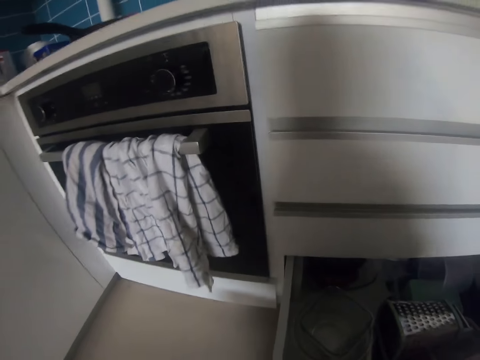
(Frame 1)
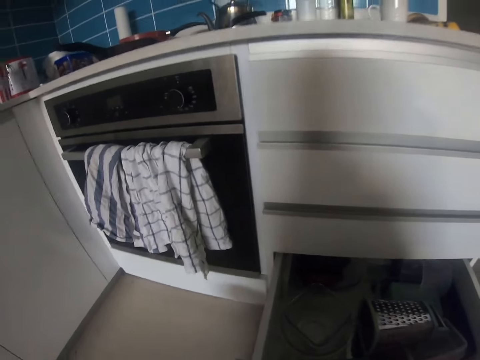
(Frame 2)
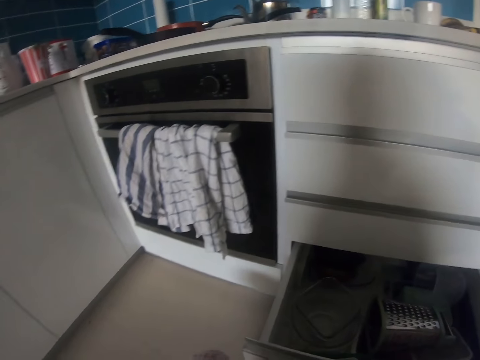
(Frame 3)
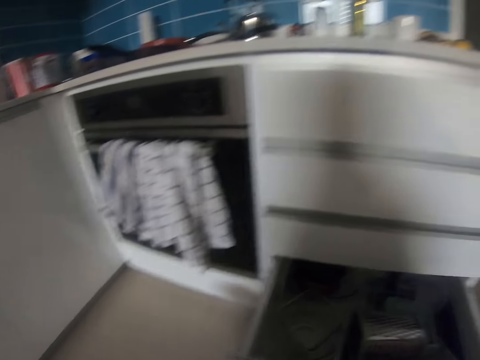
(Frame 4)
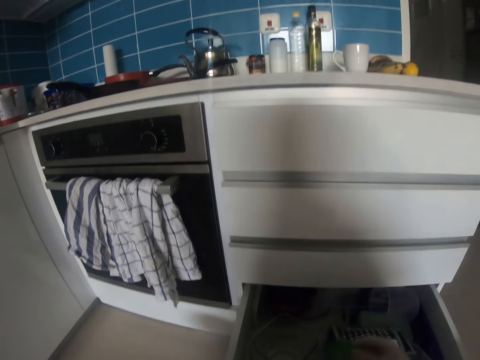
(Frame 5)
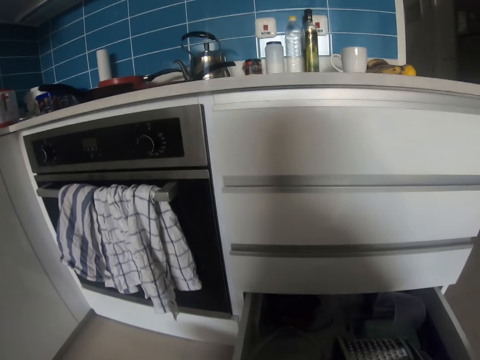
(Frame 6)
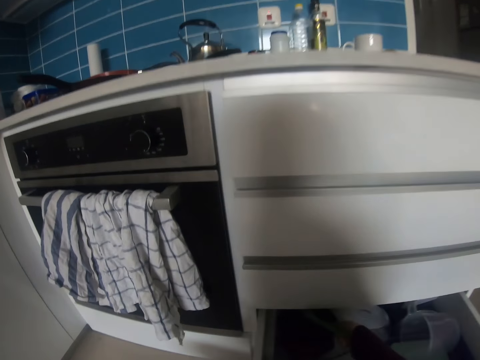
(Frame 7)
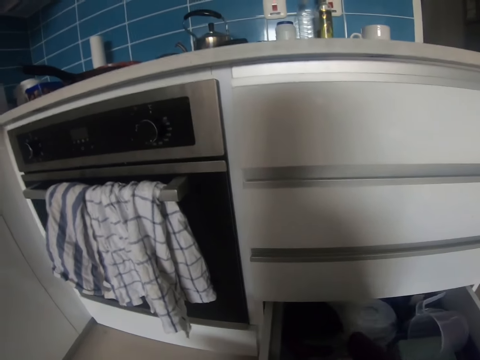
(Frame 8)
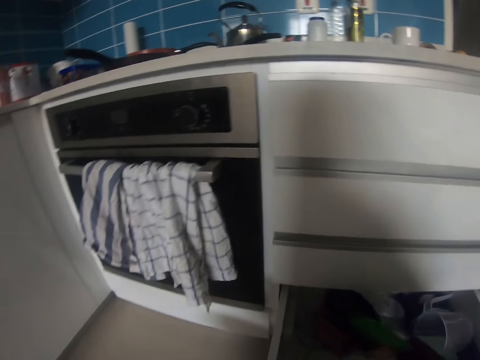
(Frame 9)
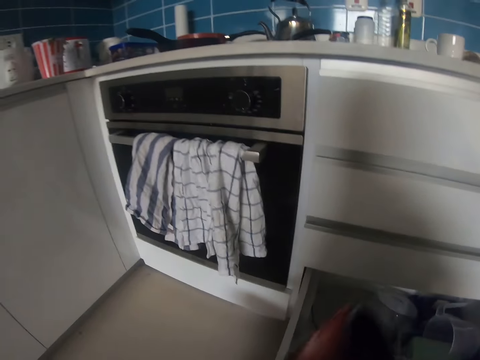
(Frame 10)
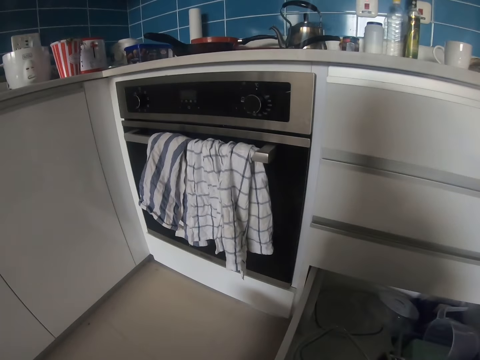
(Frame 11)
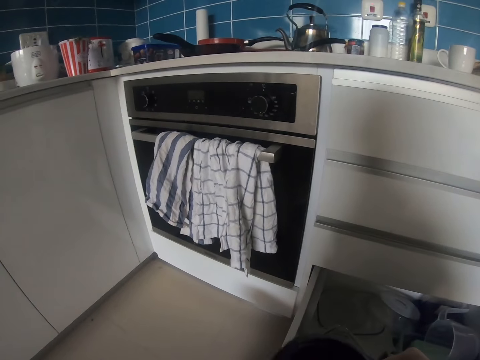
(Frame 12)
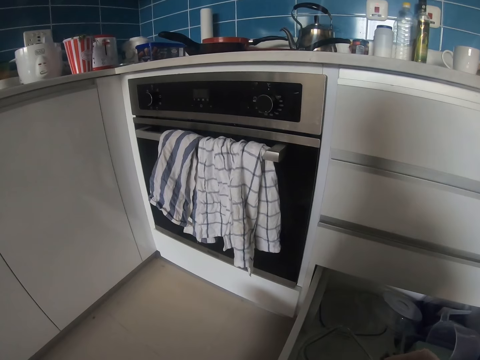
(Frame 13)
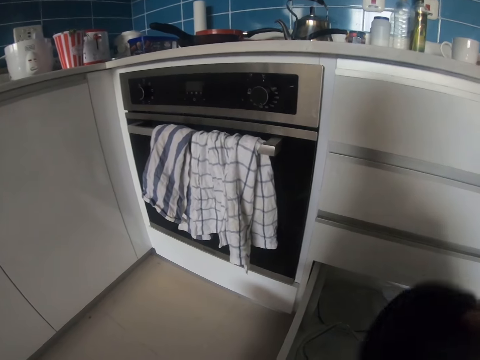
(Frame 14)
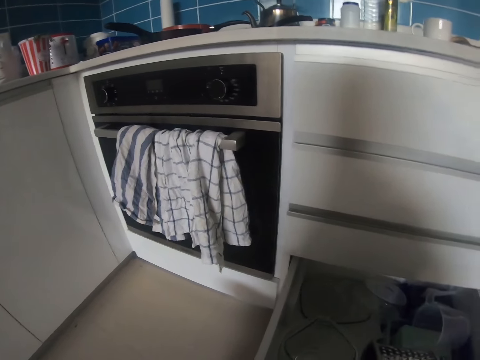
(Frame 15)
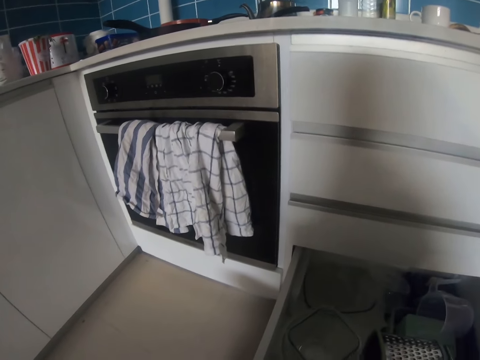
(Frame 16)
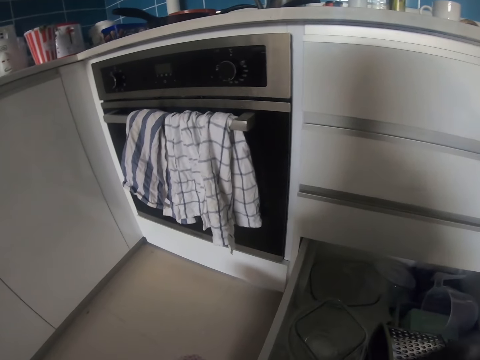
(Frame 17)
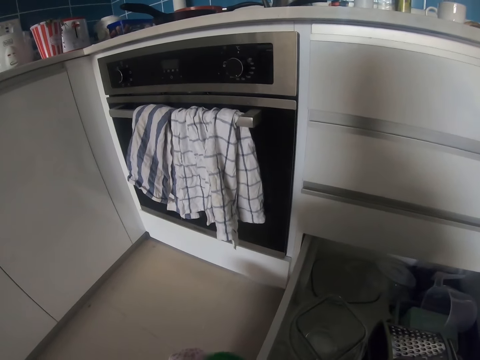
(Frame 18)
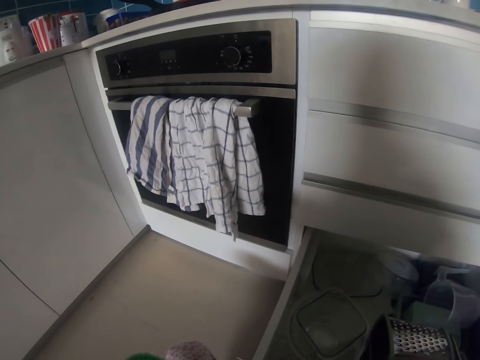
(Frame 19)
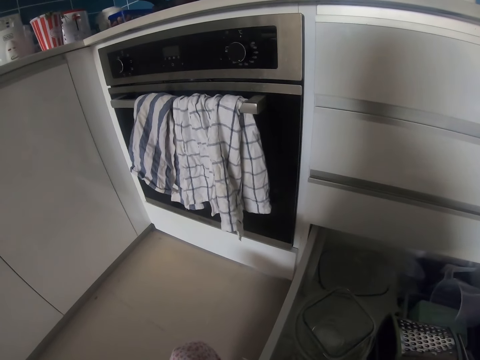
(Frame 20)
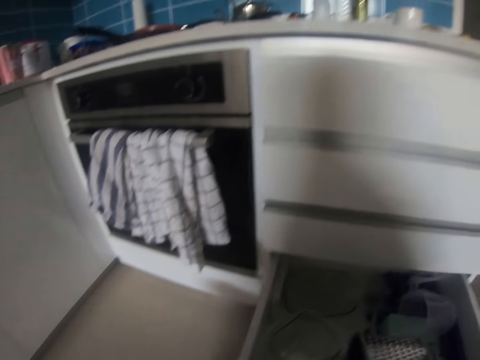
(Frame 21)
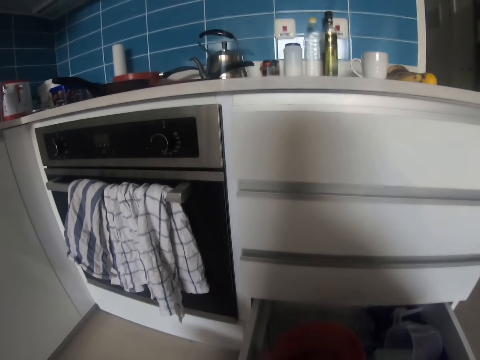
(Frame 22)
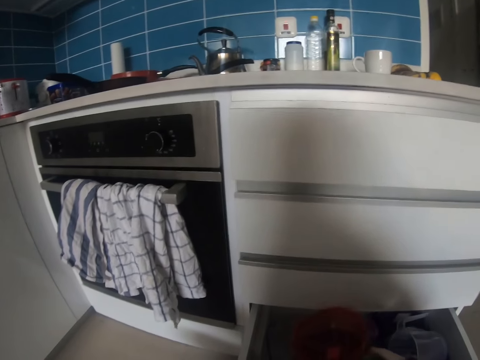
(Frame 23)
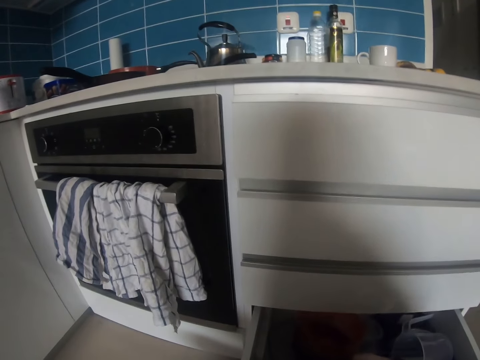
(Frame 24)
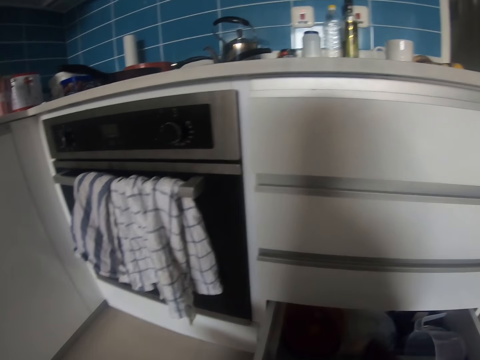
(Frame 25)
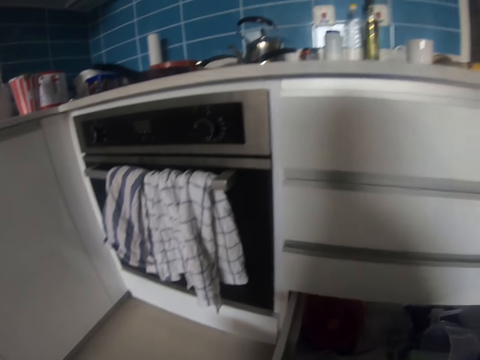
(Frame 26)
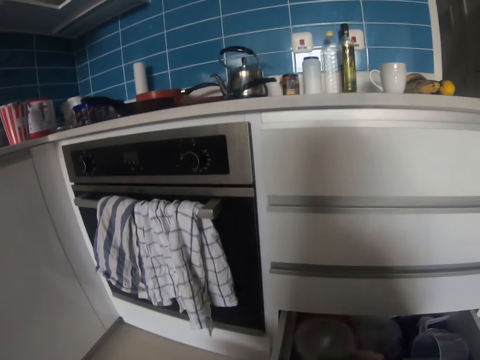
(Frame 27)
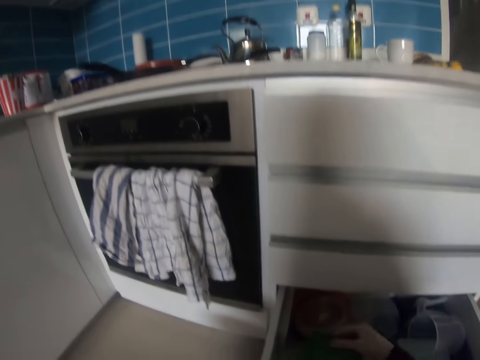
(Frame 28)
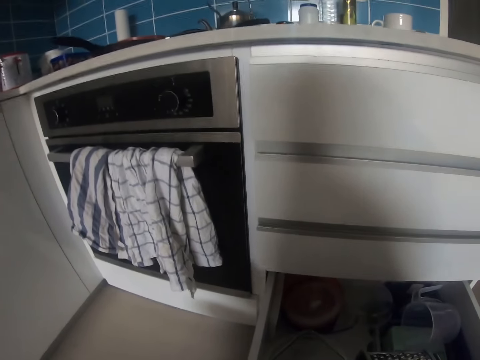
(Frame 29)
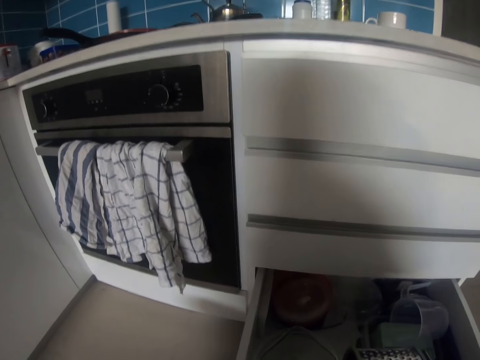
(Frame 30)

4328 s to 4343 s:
The camera wearer puts the lids in the drawer. They pick something in the drawer. They adjust items in the drawer.

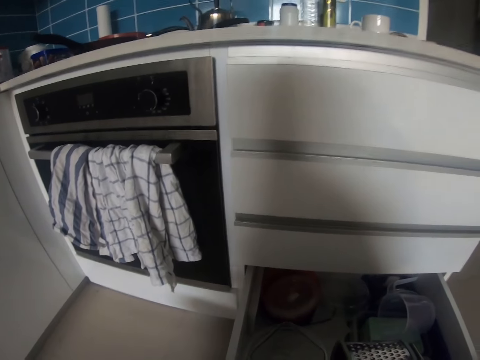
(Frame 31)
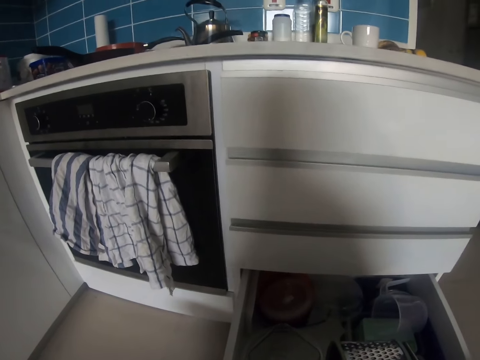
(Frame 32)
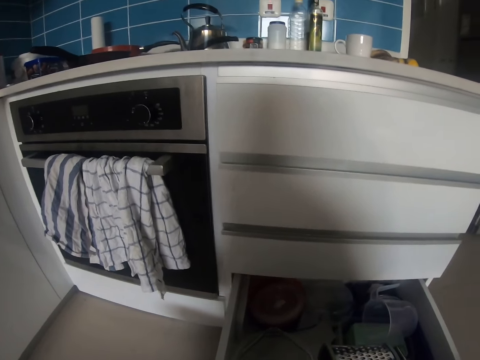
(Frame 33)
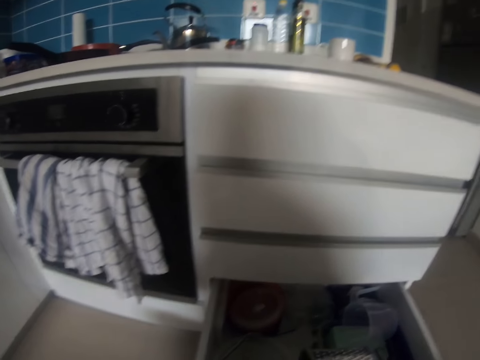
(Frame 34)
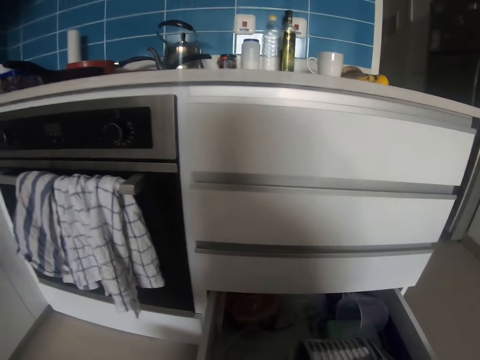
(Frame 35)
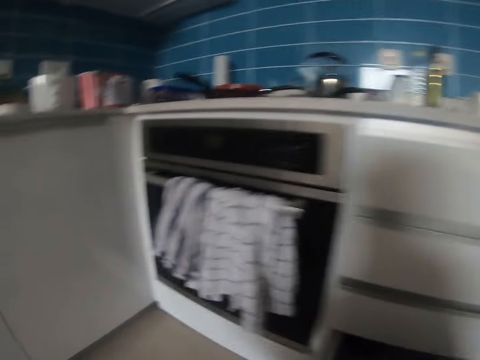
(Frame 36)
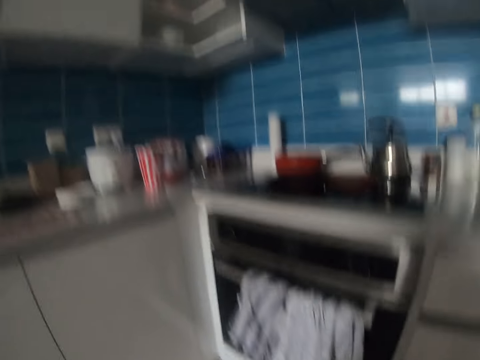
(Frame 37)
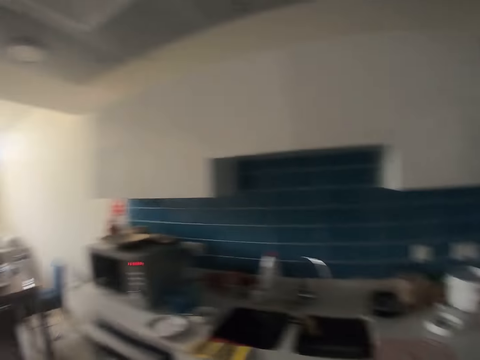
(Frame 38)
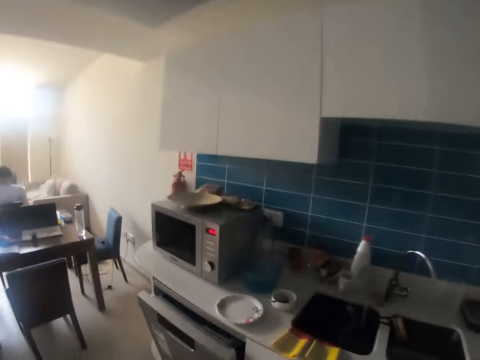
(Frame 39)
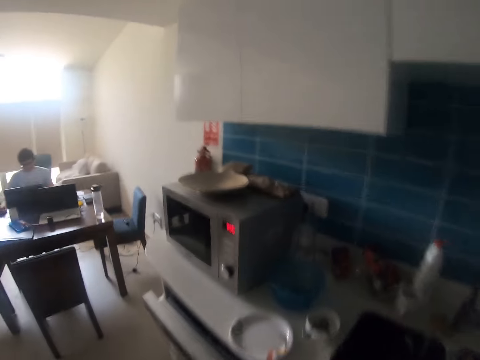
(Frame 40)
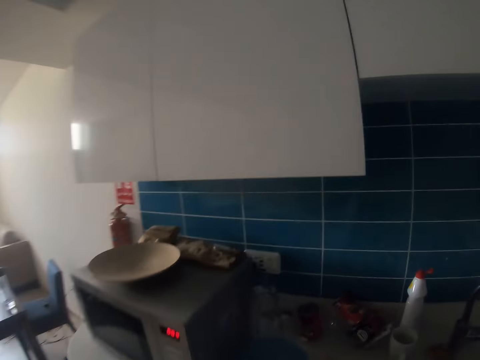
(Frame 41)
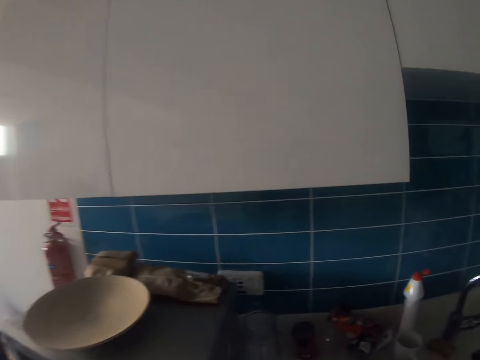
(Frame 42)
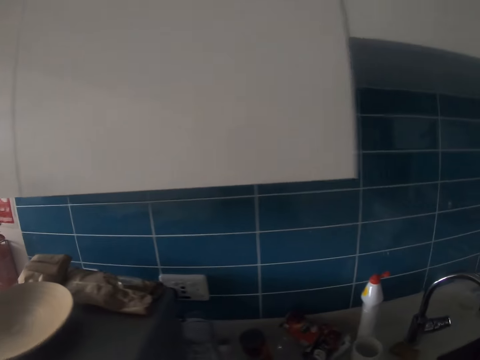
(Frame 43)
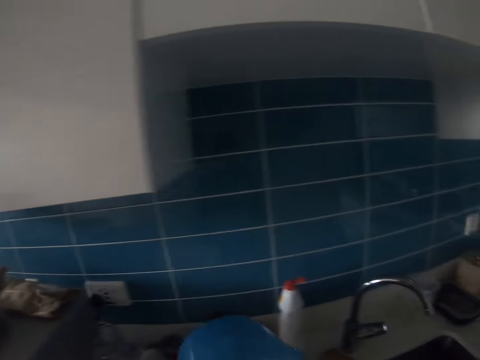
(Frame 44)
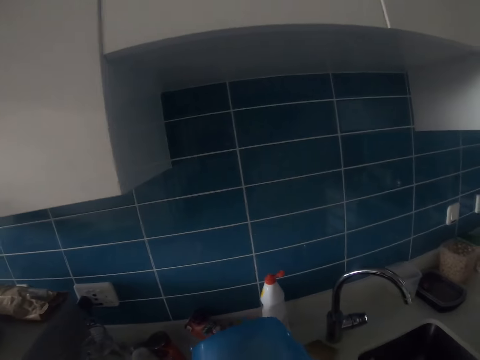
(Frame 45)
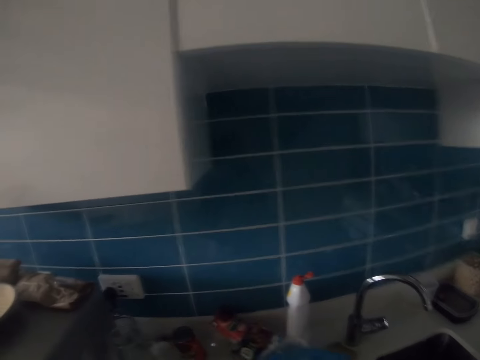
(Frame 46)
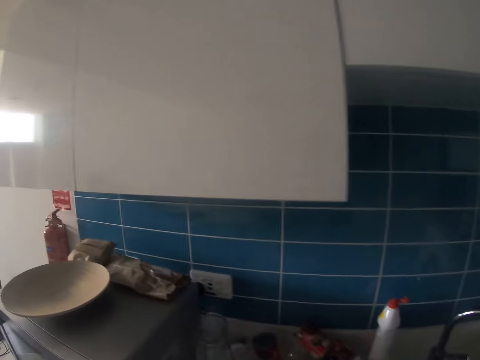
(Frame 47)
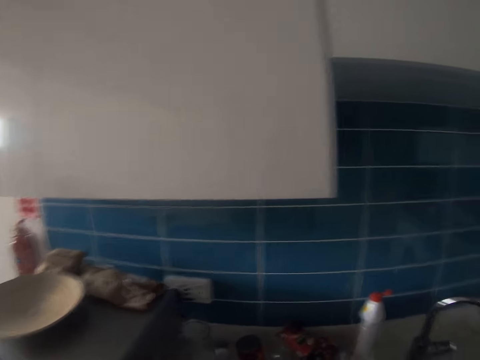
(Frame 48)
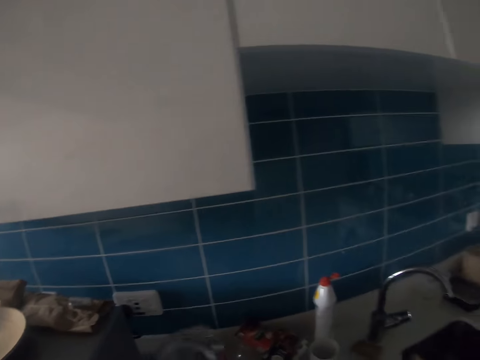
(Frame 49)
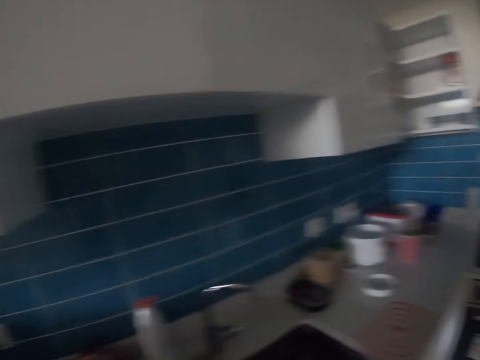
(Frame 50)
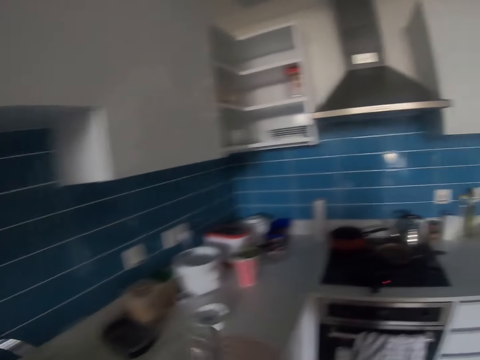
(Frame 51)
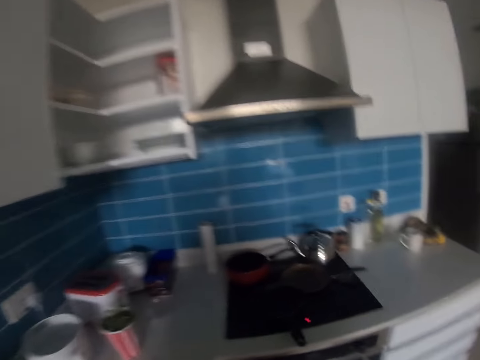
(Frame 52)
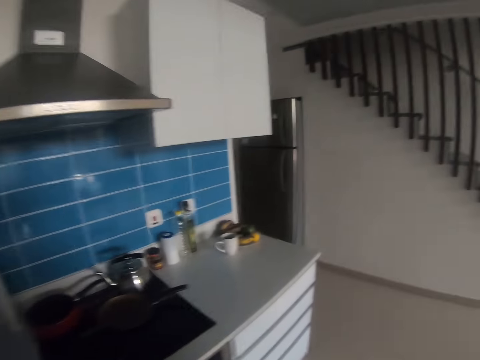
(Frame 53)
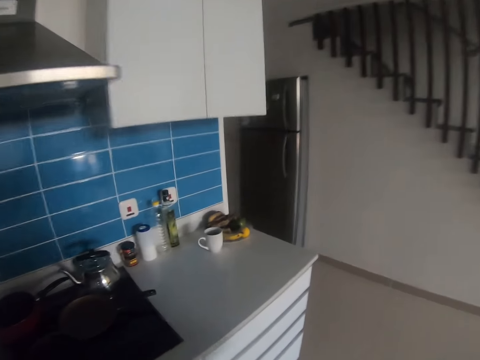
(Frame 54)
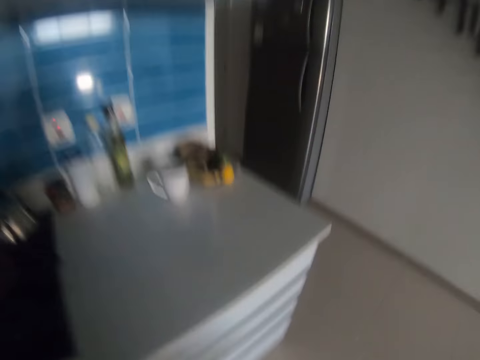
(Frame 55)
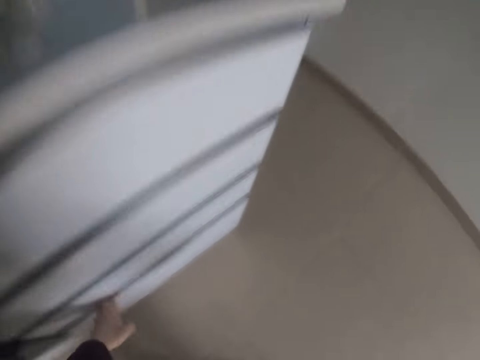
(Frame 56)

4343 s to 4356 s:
The camera wearer closes the drawer. They walk around a room. They pick up a container from a counter. They walk around the room.
